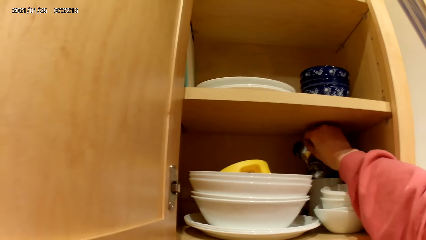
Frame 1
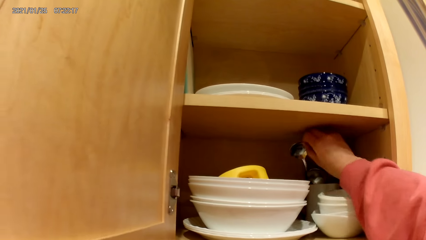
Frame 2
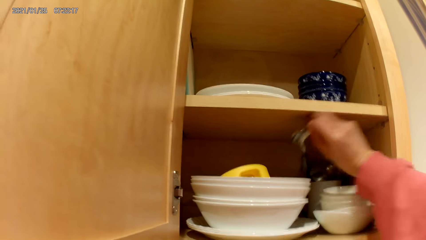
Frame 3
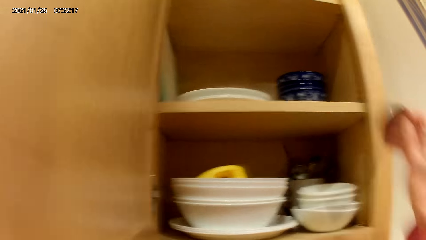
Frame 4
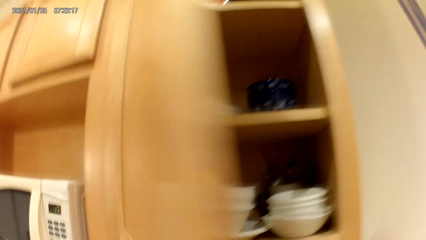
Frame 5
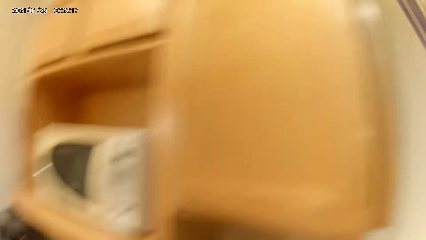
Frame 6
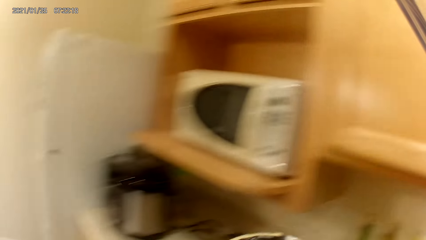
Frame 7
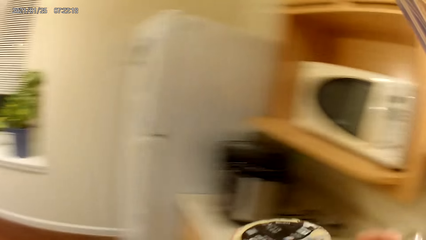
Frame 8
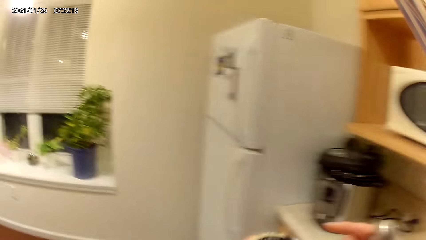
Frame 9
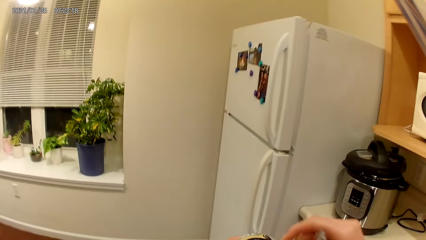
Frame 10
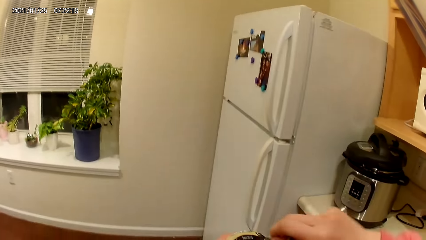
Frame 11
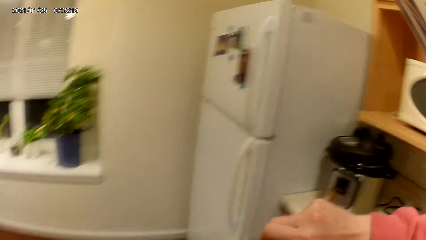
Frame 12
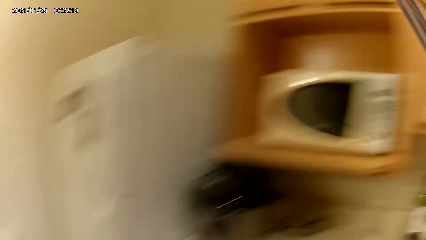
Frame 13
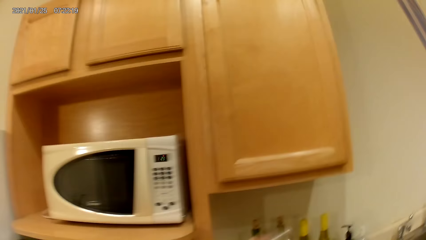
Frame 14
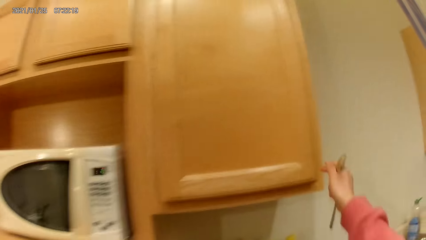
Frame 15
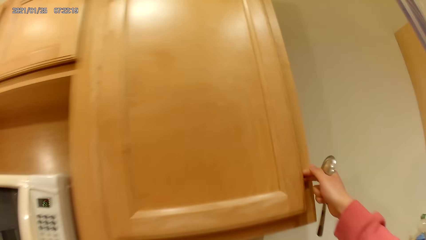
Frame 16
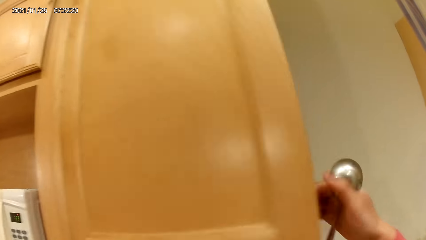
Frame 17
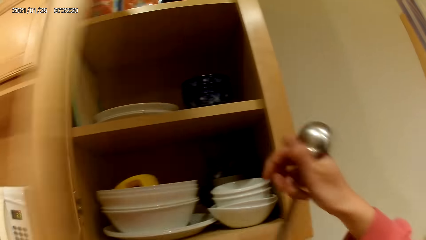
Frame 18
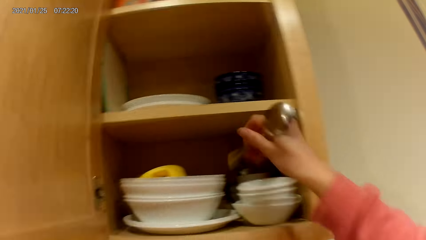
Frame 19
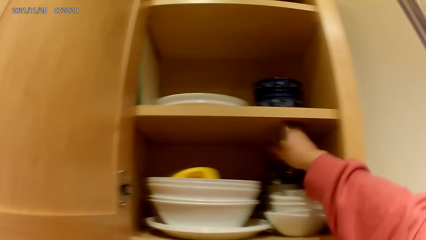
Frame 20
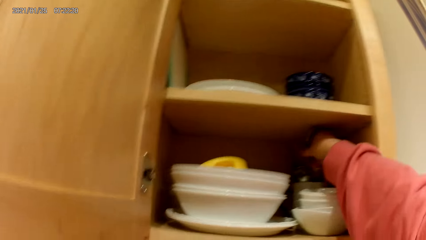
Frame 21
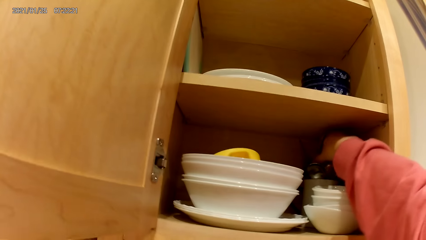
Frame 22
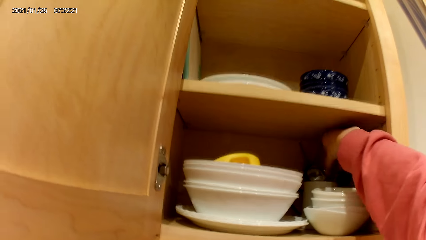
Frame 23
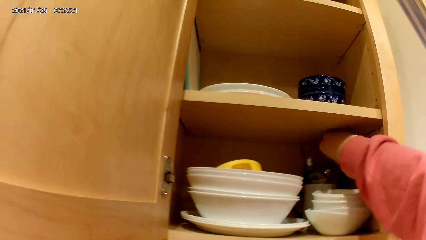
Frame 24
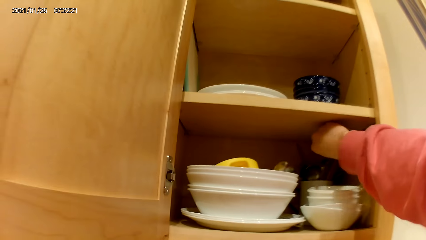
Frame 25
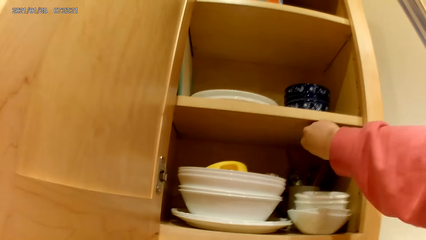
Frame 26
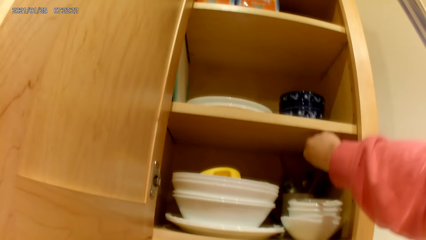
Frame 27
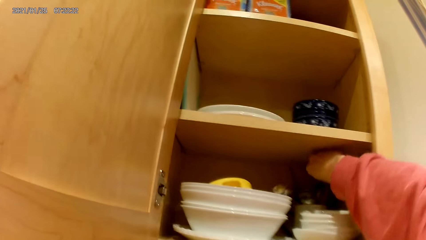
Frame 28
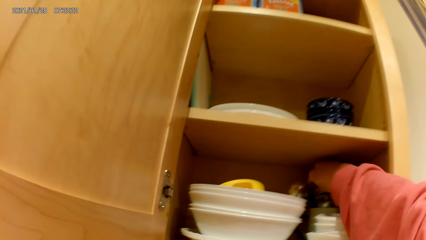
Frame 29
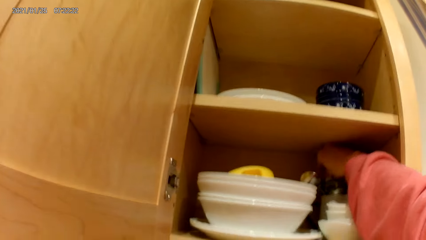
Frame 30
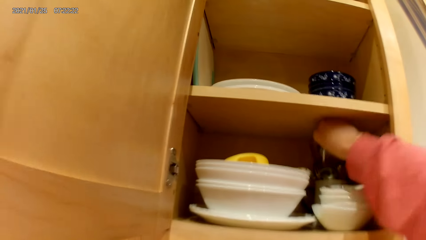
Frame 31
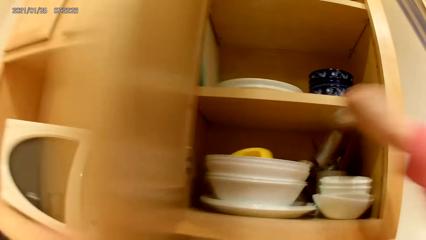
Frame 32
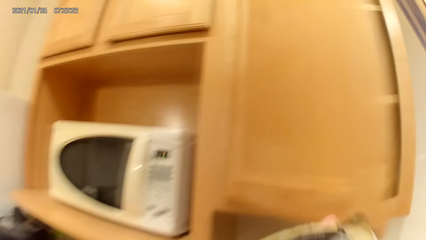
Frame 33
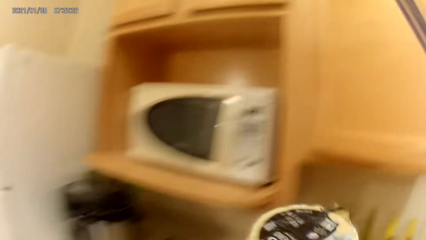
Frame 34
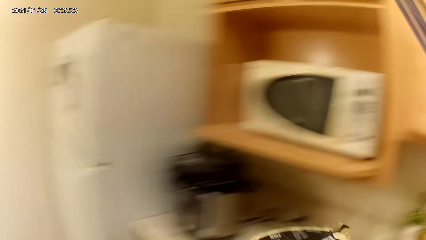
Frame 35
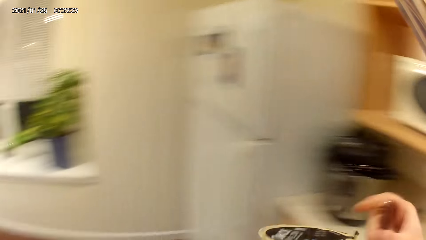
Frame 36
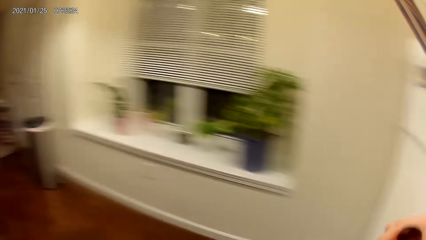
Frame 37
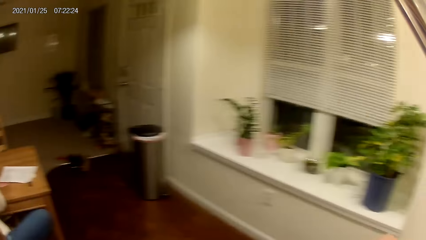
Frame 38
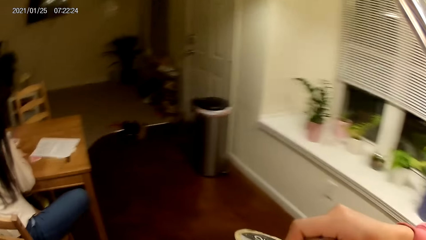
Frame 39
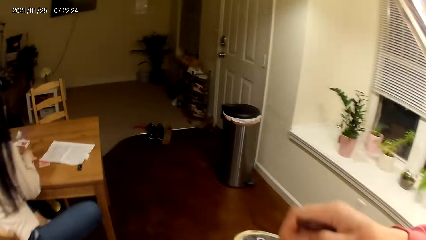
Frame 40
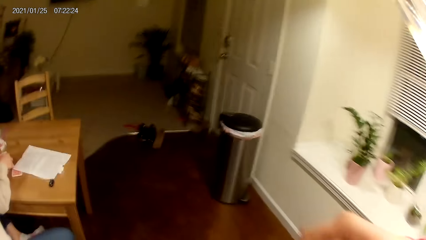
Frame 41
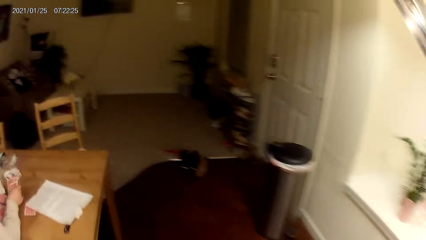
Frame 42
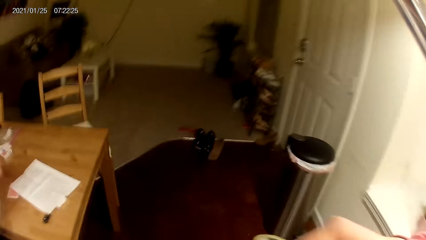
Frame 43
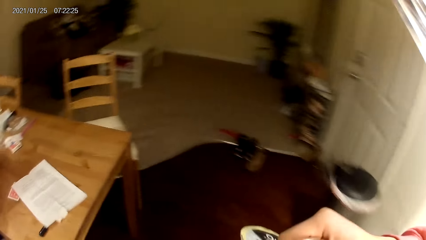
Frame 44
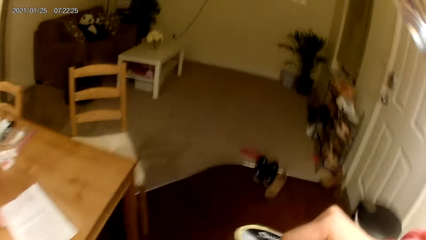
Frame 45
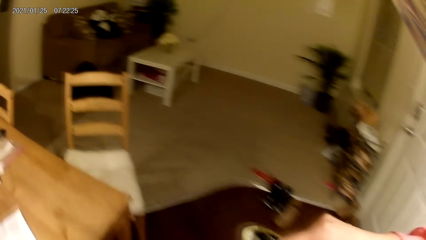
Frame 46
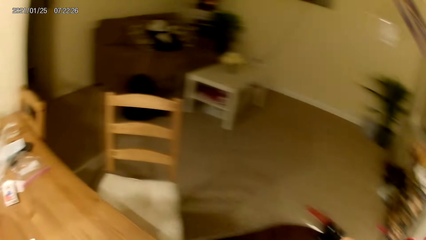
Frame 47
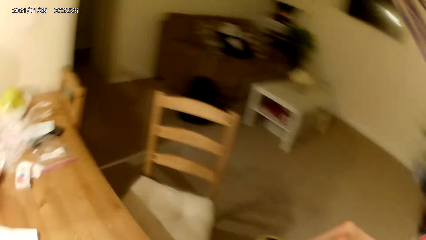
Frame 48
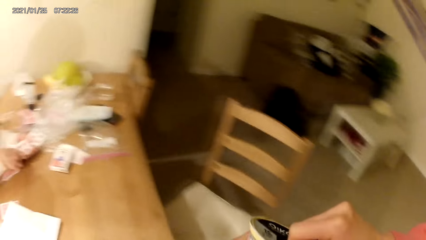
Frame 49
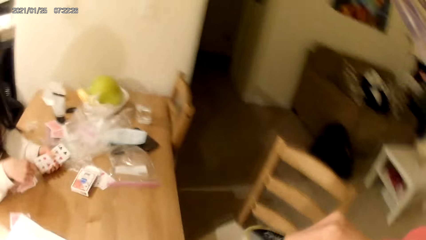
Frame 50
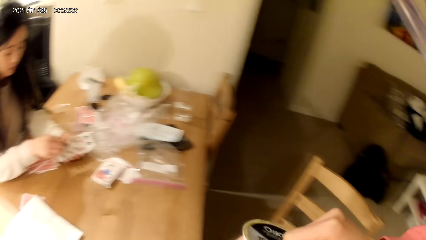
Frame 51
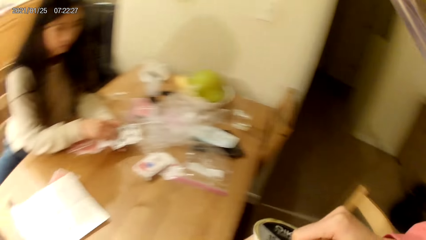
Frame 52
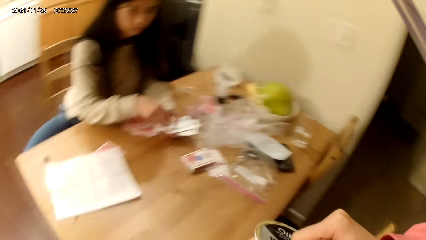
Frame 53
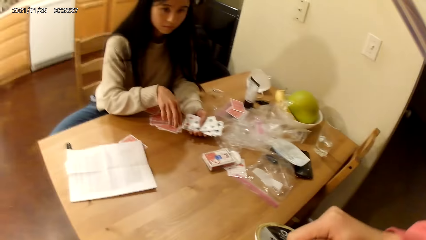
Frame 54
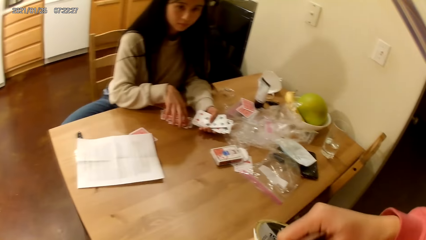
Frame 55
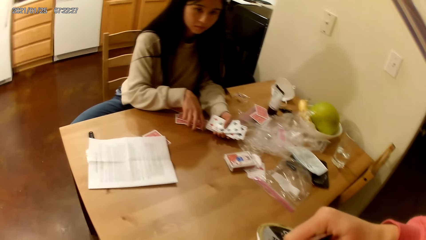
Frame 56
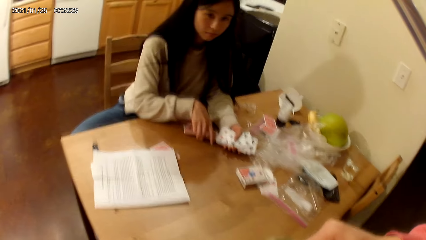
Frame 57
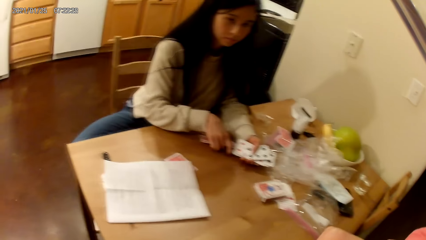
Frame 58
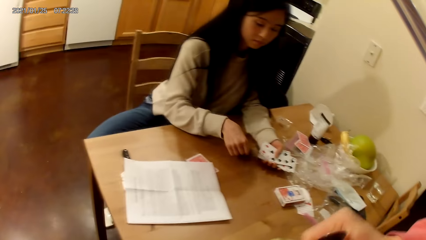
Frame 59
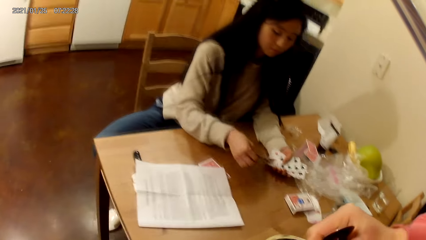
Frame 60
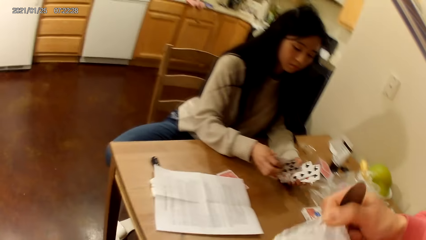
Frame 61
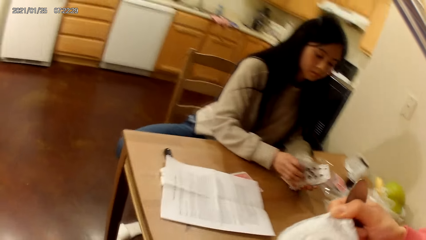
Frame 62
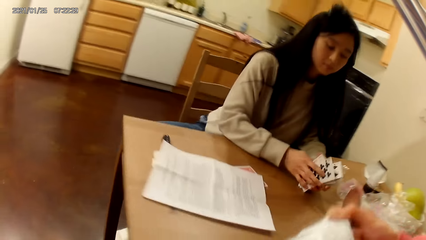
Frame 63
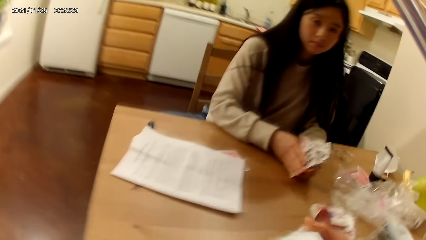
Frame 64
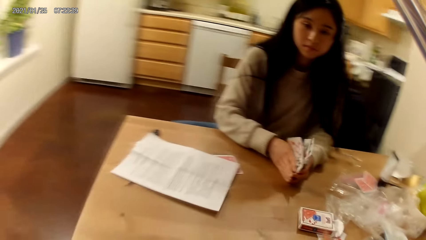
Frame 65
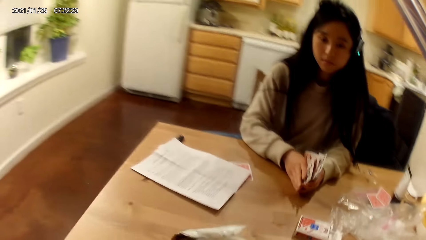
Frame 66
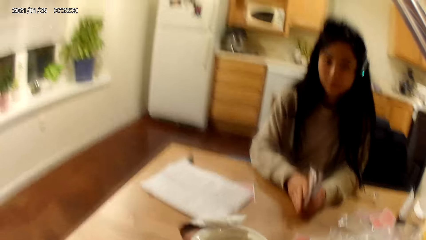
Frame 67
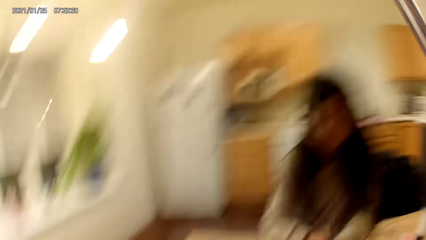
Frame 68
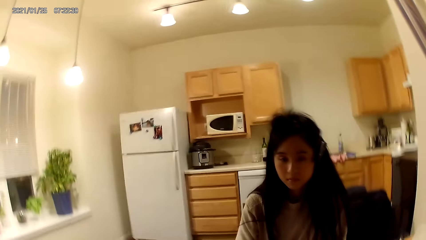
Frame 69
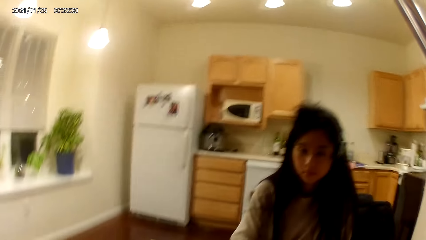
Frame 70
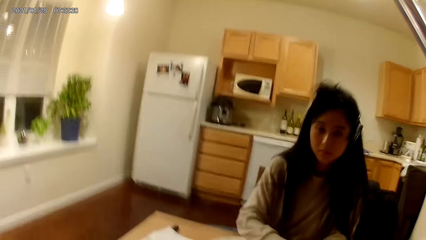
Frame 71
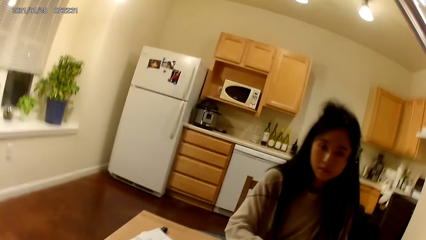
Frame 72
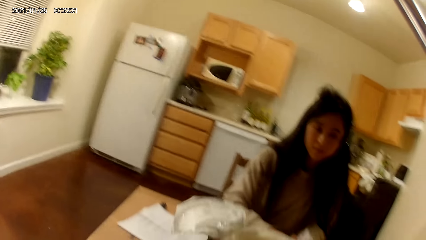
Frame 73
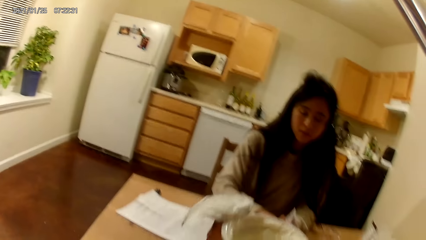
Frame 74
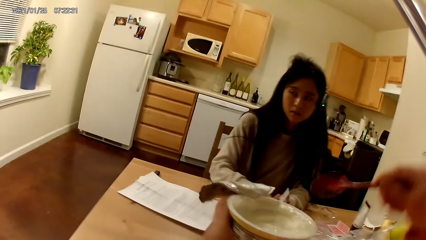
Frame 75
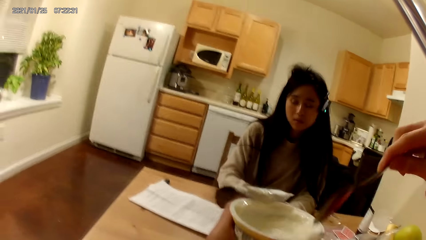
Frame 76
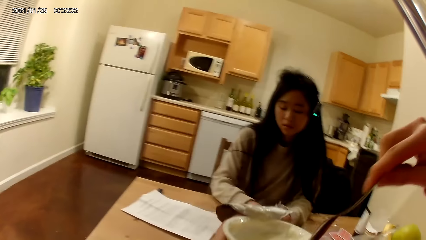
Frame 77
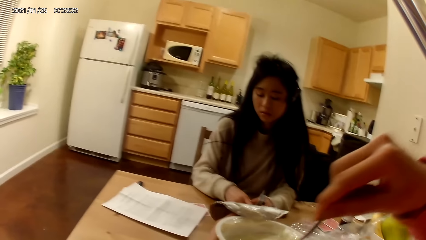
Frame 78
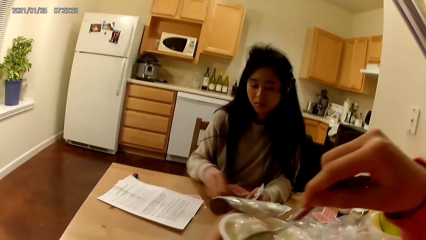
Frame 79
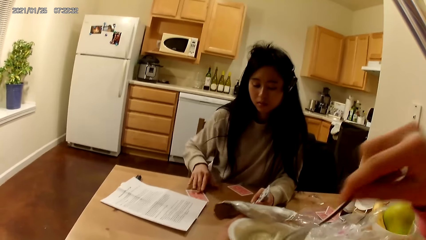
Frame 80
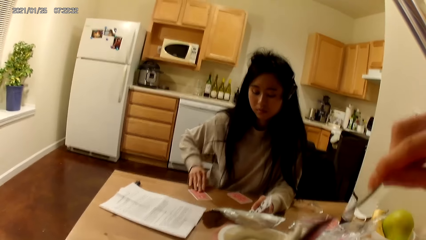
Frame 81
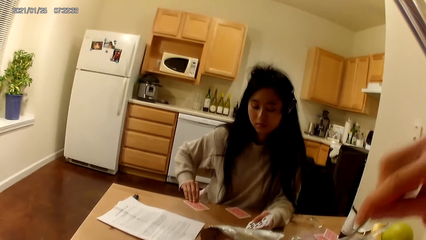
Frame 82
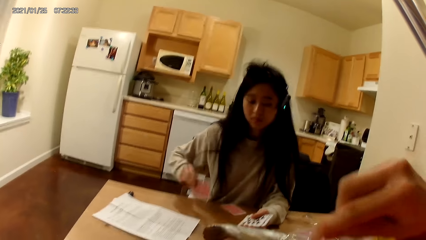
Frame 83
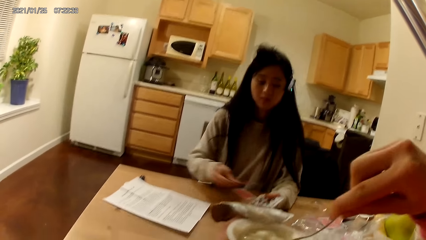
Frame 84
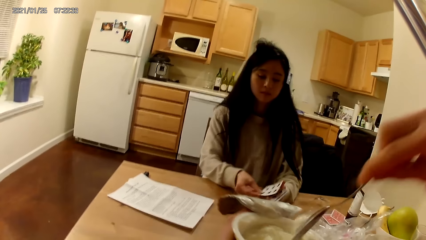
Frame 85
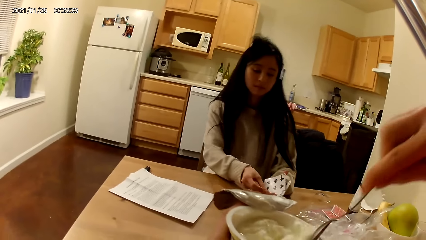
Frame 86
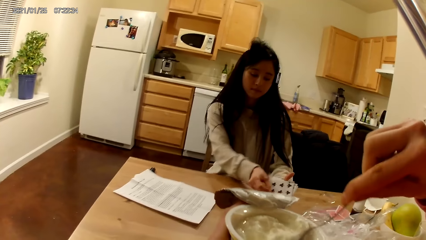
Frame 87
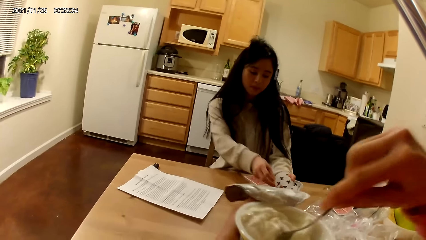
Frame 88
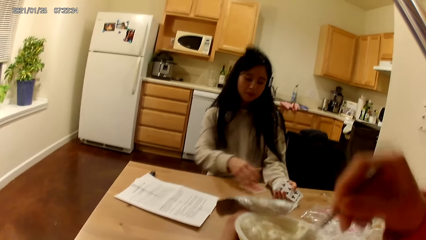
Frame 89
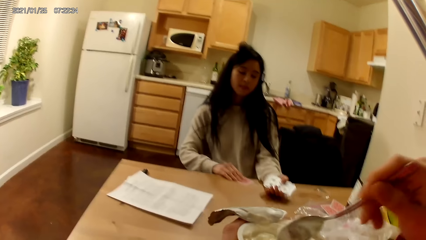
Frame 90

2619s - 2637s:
The camera wearer takes a spoon from the cupboard with her right hand. She closes the cupboard with her left hand. She opens the cupboard with her right hand. She returns the spoon back to the cupboard with her right hand. She takes another spoon from the cupboard. She closes the cupboard. She opens the cupboard. She walks back to her seat. The woman holds playing cards with hands. The camera wearer stirs the ice cream with the spoon. The woman picks a playing card with a hand.
